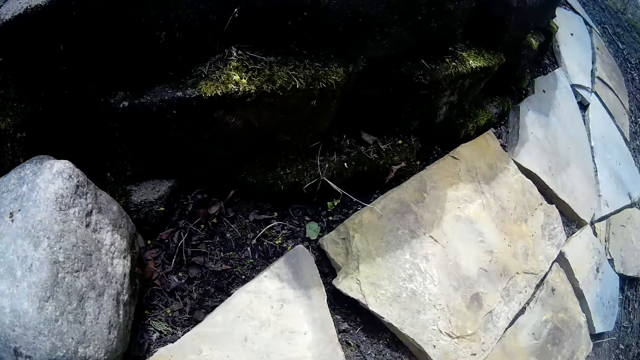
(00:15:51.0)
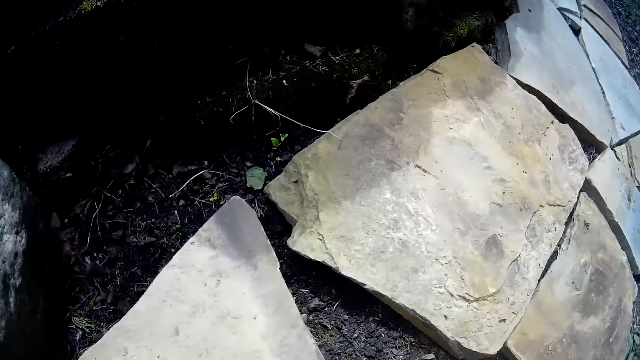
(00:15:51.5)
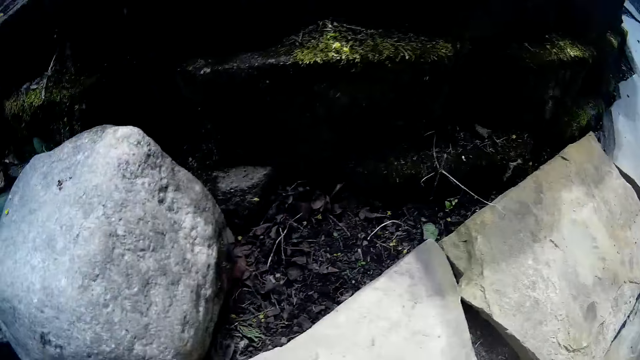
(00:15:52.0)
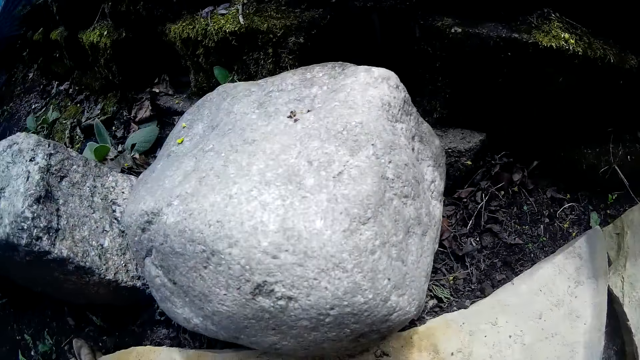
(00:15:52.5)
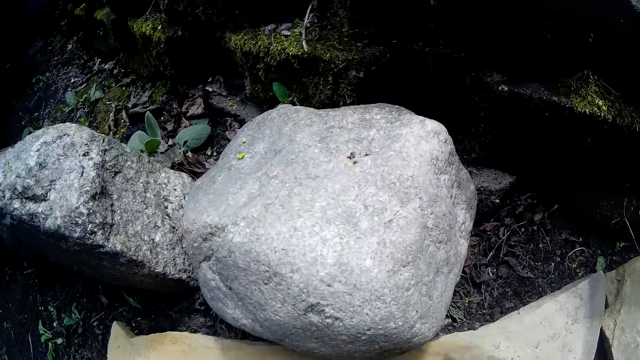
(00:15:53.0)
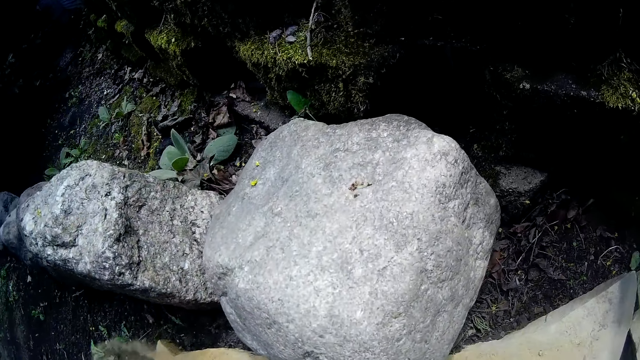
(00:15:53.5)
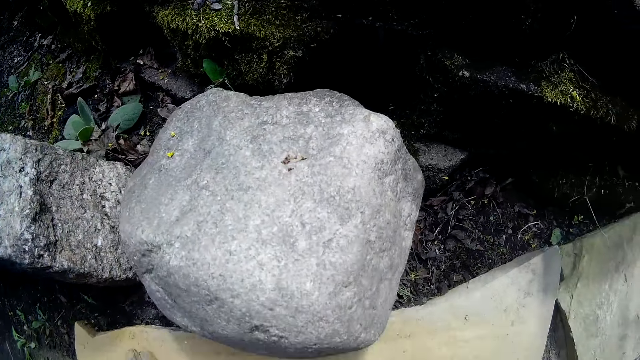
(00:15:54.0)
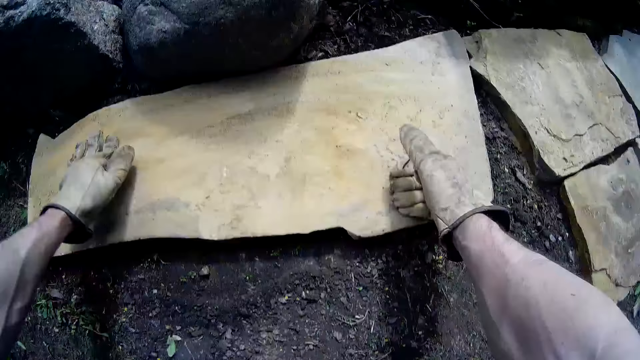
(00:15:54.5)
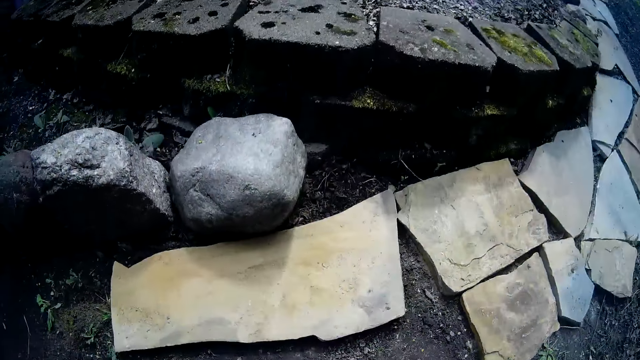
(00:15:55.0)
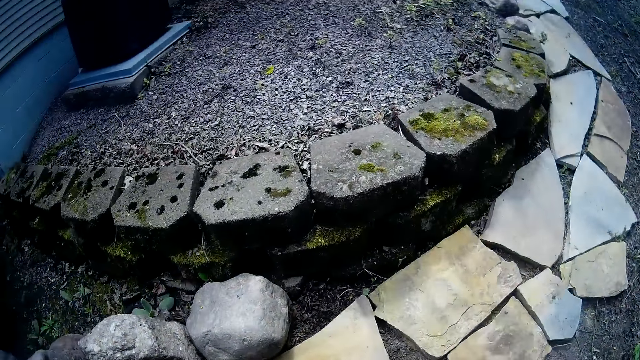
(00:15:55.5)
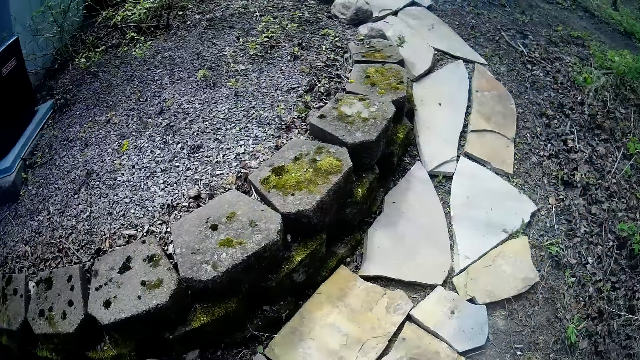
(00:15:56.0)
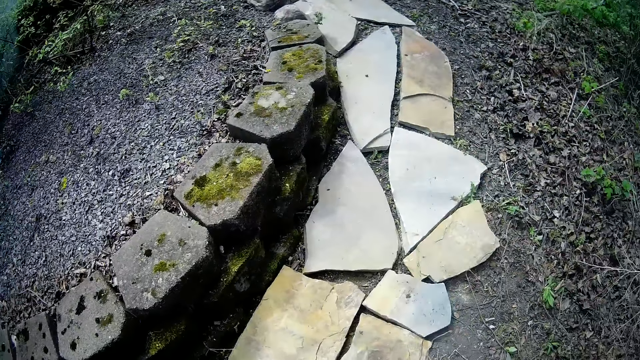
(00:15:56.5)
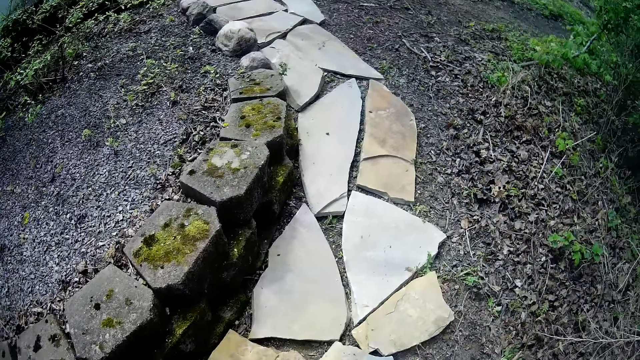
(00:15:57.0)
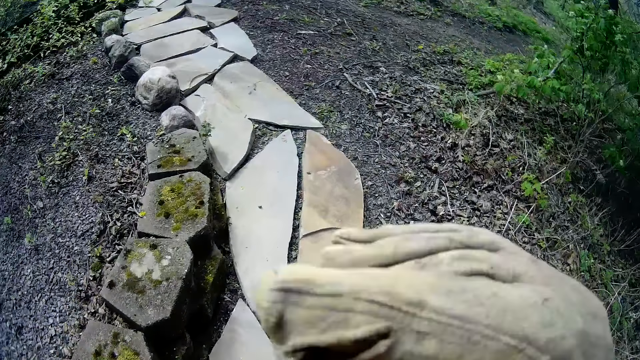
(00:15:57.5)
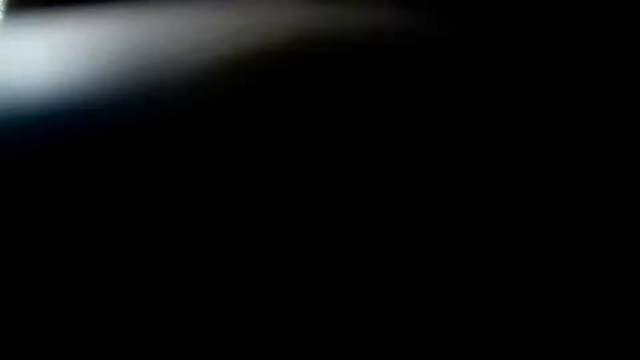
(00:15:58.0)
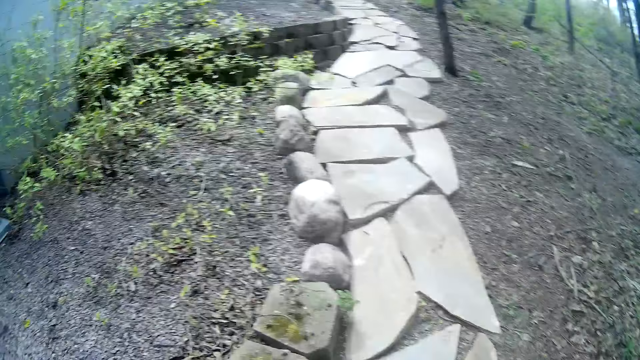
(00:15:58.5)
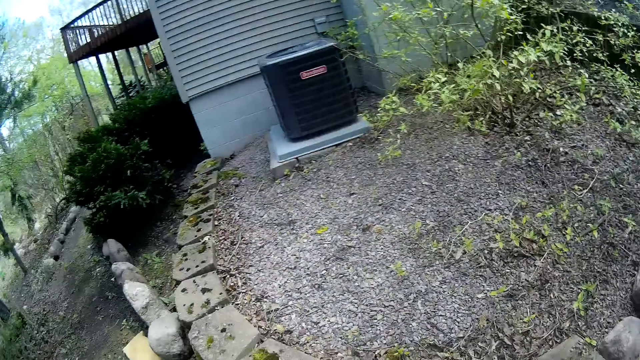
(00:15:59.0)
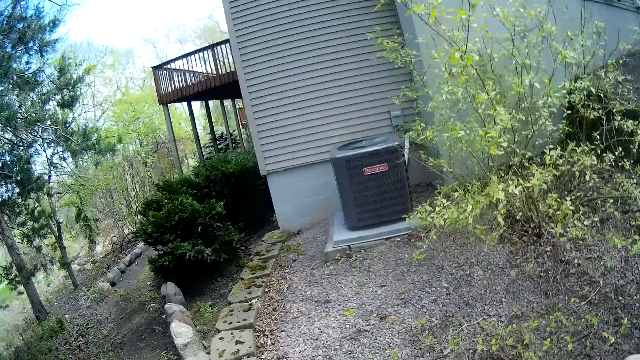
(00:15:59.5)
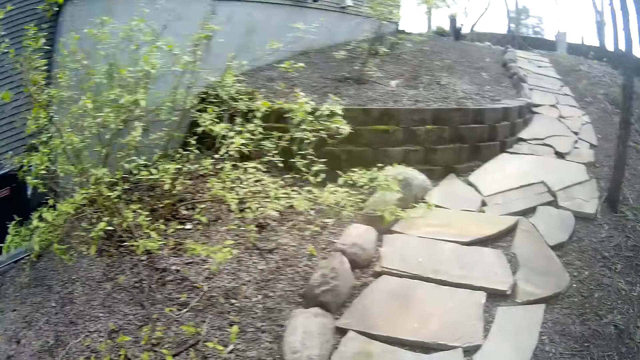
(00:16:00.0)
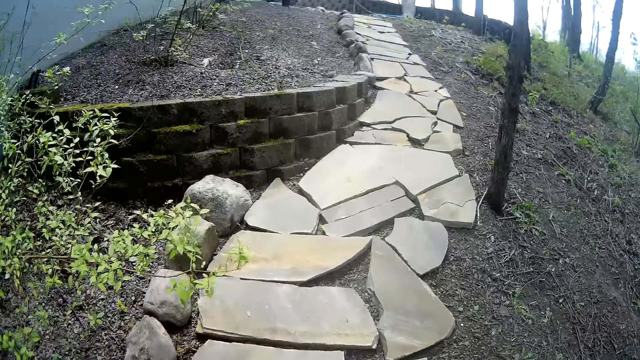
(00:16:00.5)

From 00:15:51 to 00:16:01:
The camera wearer removes both hands from the rock. He fixes the stone. He raises his right hand. He touches a camera with his right hand.

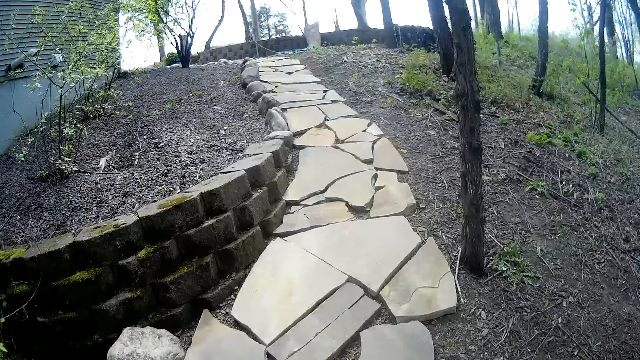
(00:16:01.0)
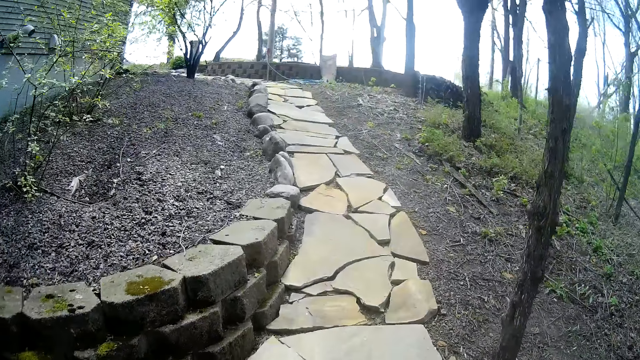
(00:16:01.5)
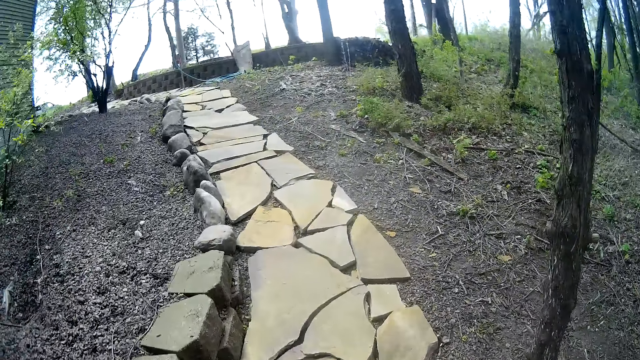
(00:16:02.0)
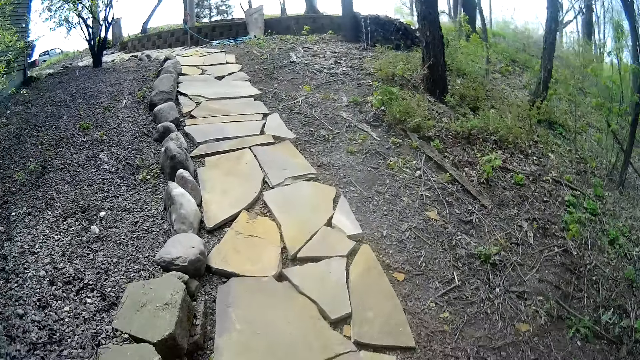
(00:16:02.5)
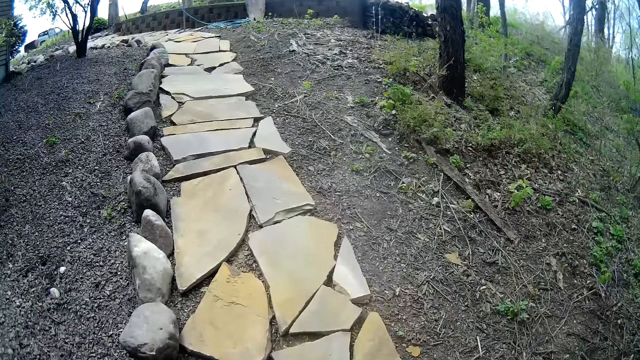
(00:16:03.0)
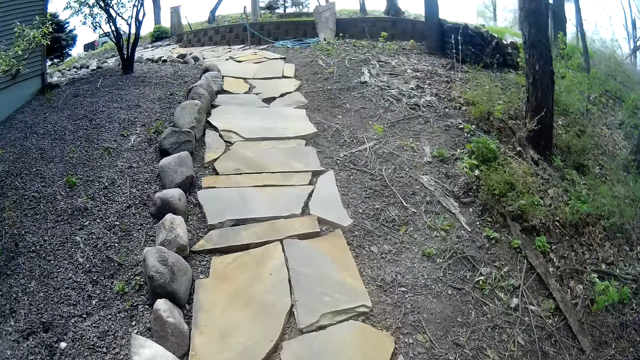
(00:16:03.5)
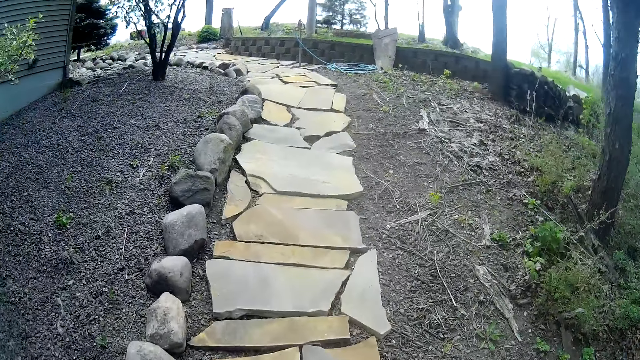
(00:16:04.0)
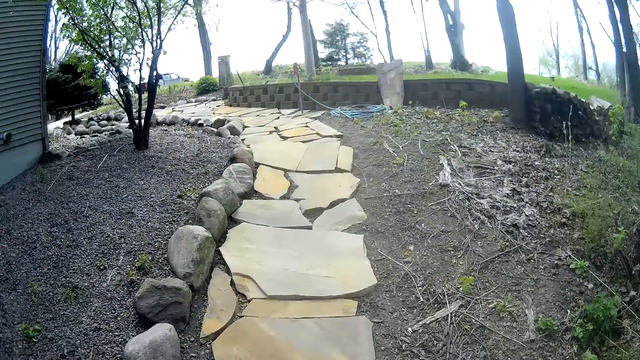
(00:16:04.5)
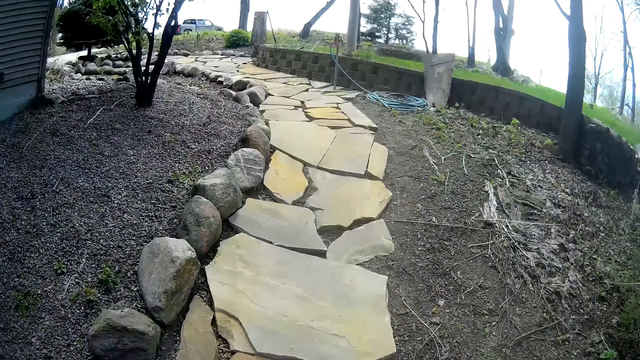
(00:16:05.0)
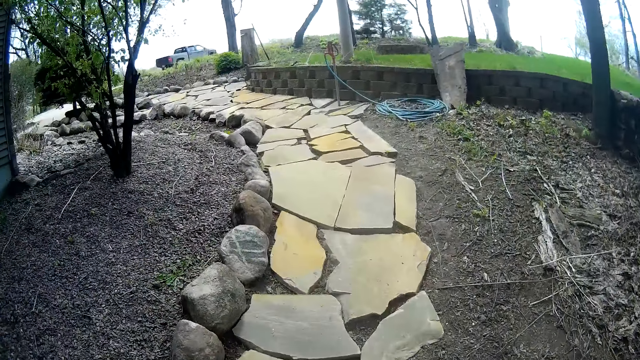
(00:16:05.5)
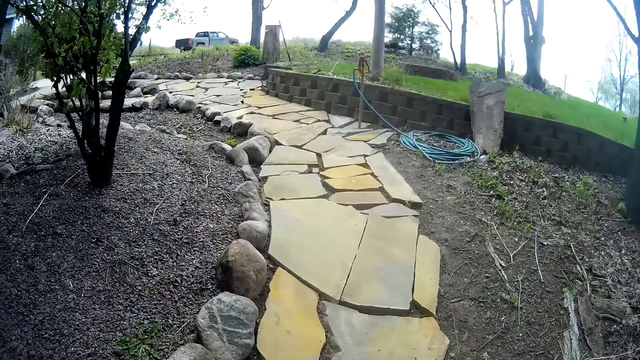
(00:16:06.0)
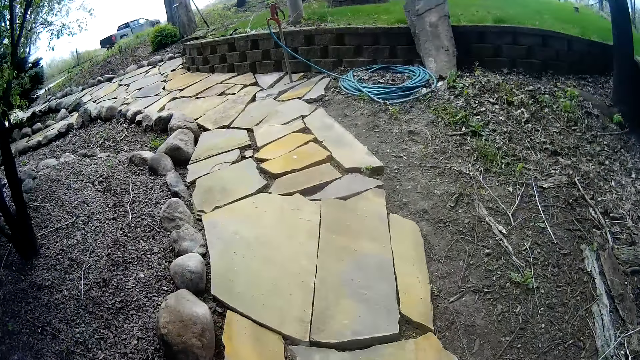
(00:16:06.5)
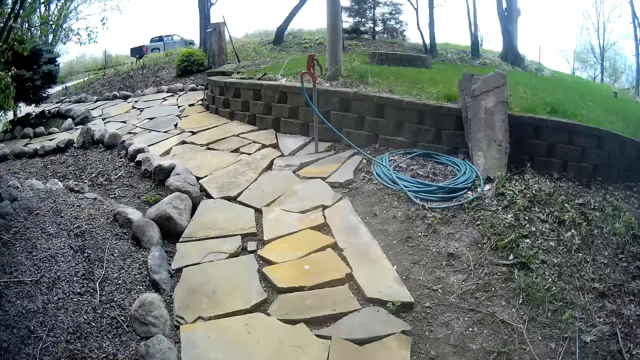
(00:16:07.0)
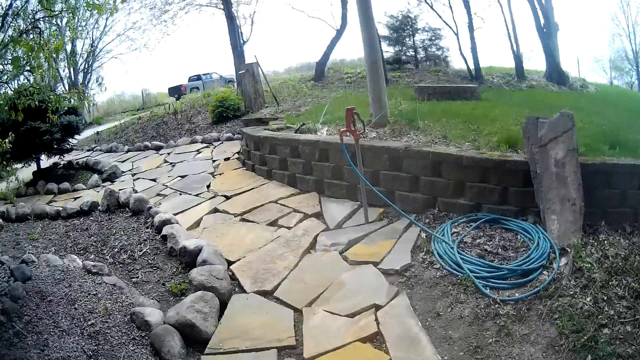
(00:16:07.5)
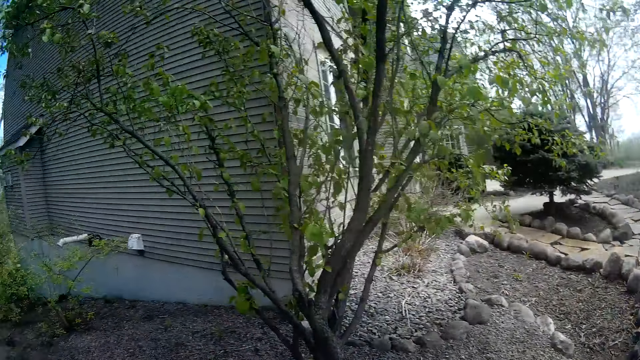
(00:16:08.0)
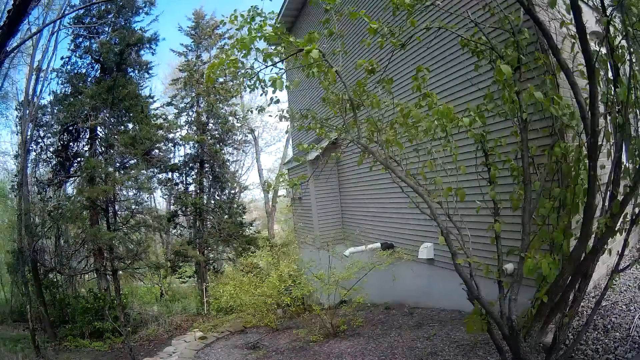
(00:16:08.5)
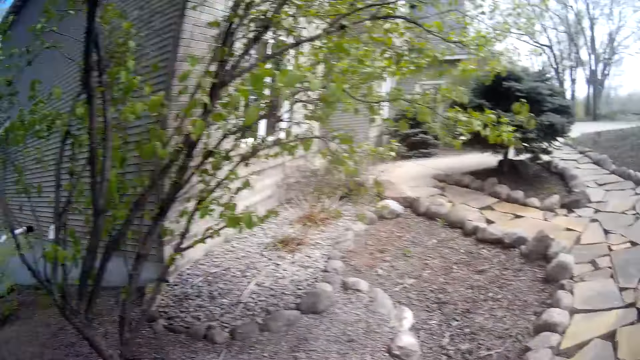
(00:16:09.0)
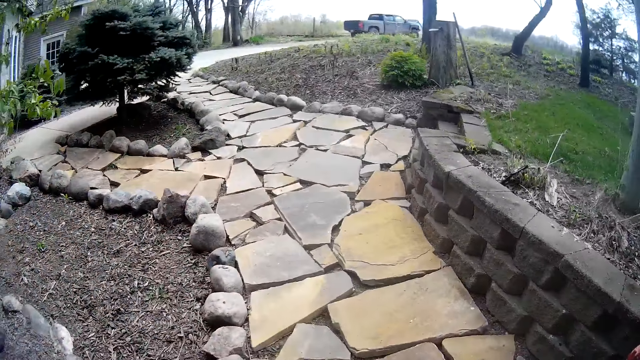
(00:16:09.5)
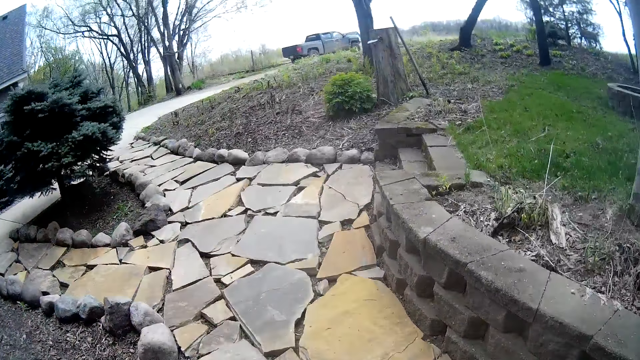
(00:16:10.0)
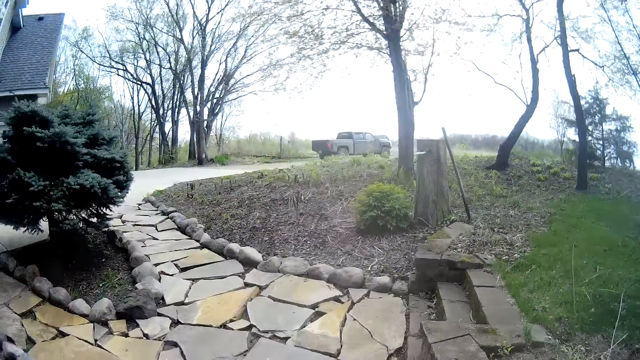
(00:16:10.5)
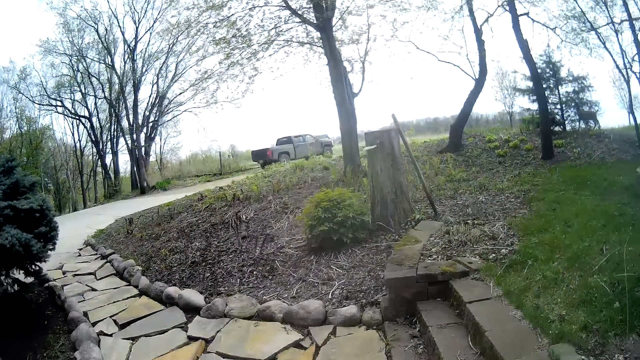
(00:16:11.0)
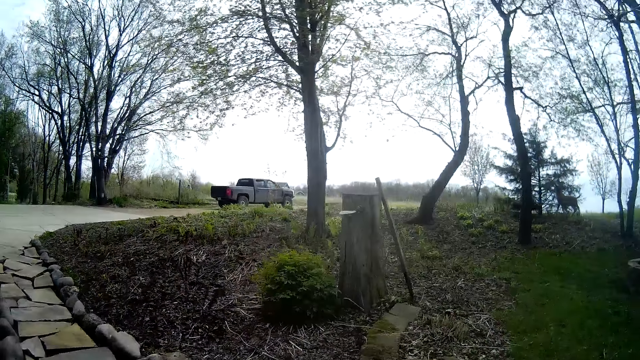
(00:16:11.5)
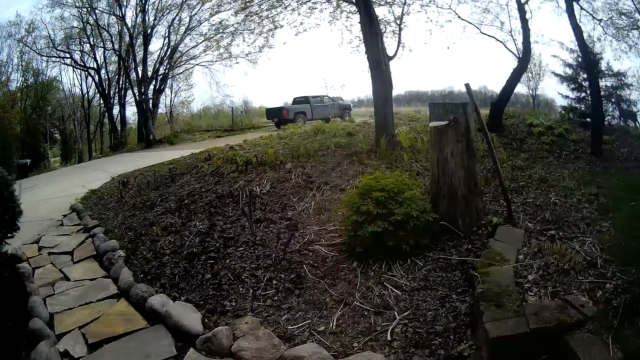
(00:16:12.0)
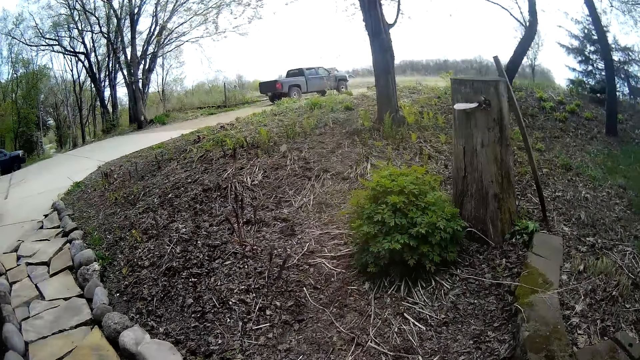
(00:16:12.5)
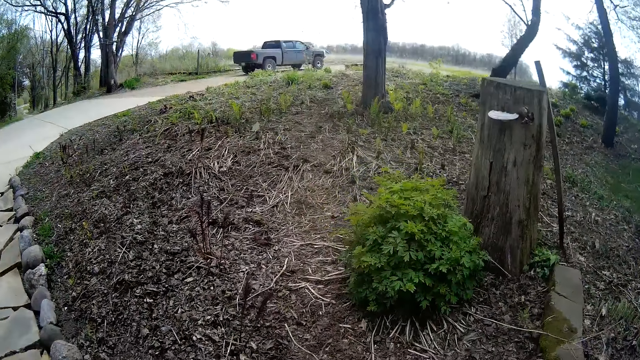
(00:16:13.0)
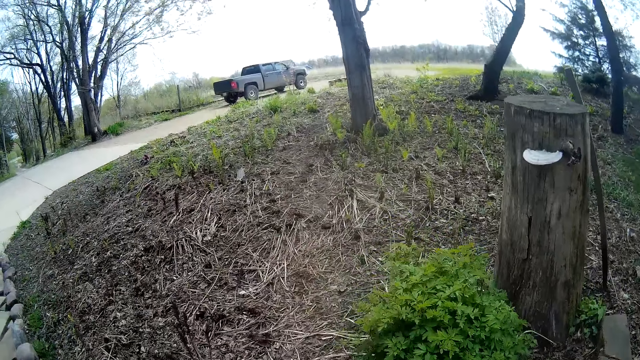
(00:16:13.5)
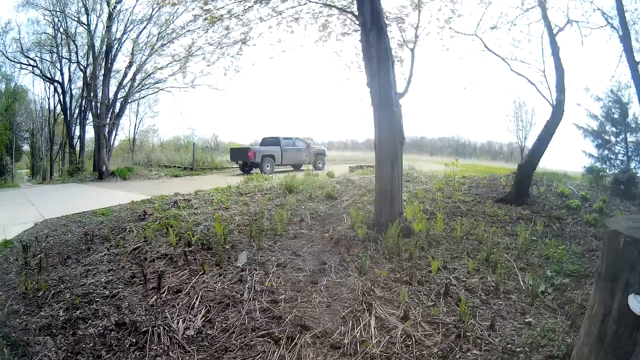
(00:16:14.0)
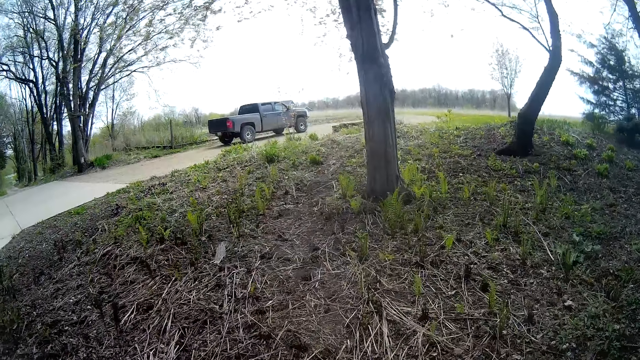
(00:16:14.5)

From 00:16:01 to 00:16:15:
The camera wearer walks towards the rocks.
